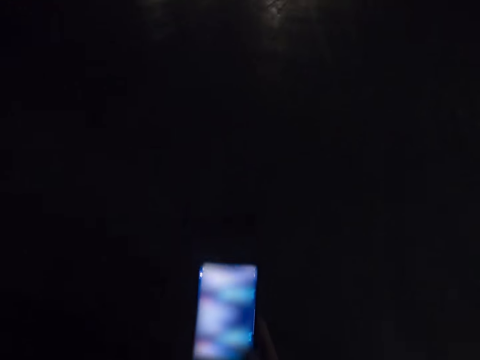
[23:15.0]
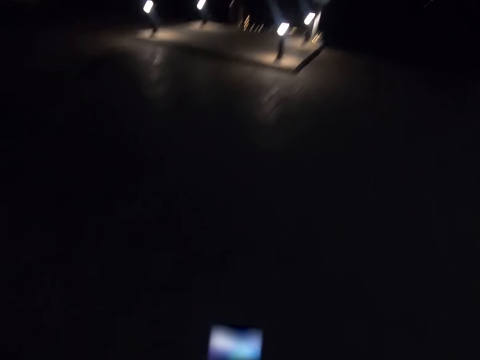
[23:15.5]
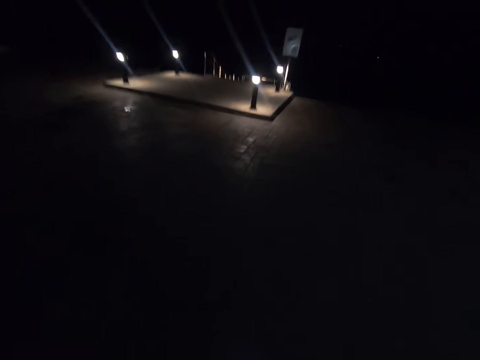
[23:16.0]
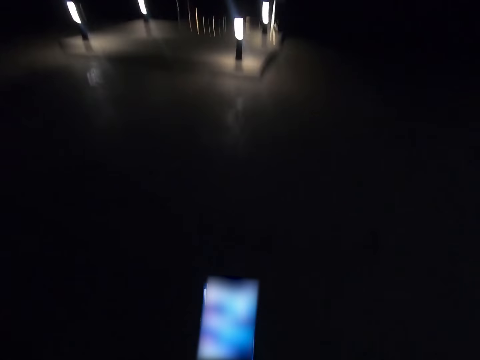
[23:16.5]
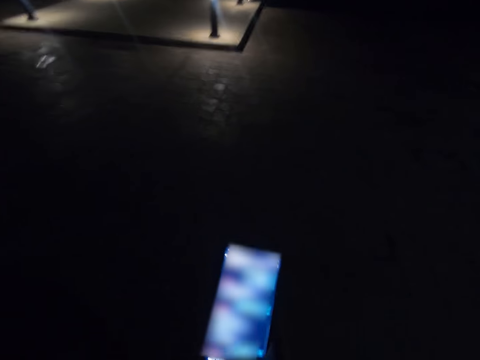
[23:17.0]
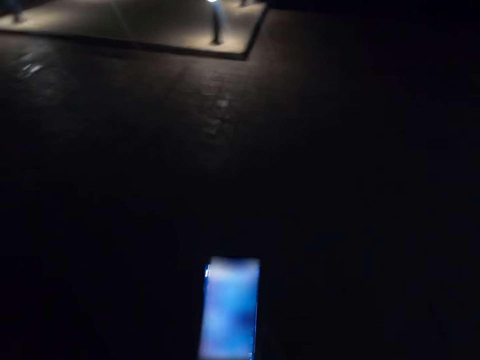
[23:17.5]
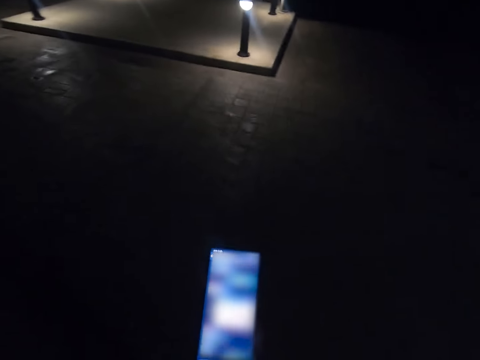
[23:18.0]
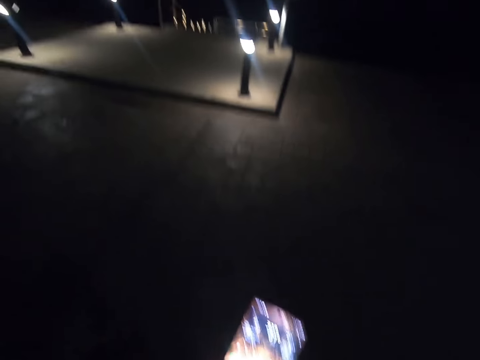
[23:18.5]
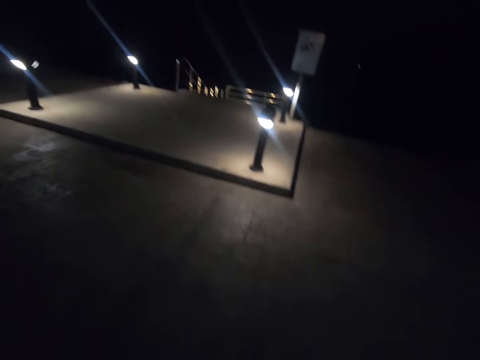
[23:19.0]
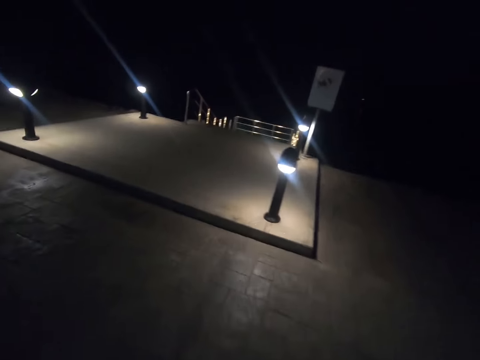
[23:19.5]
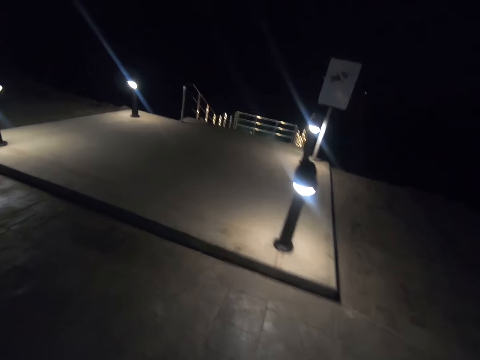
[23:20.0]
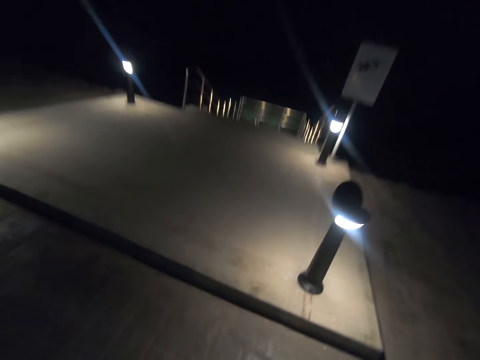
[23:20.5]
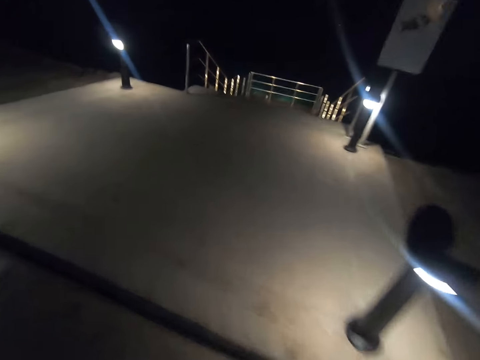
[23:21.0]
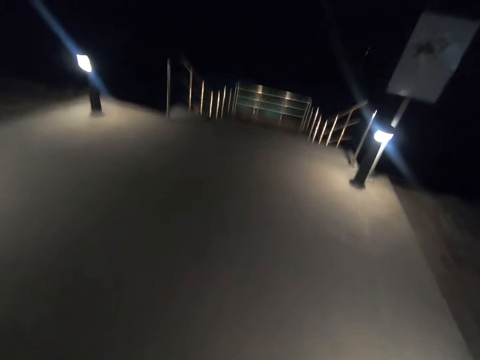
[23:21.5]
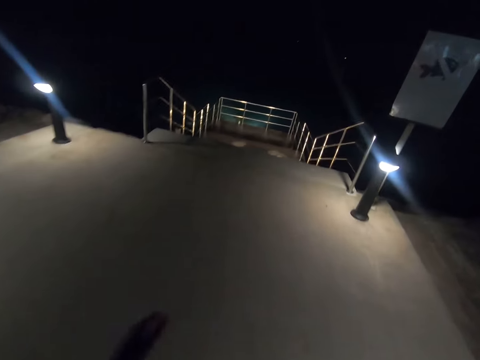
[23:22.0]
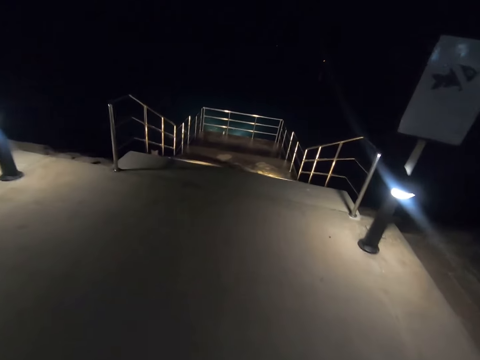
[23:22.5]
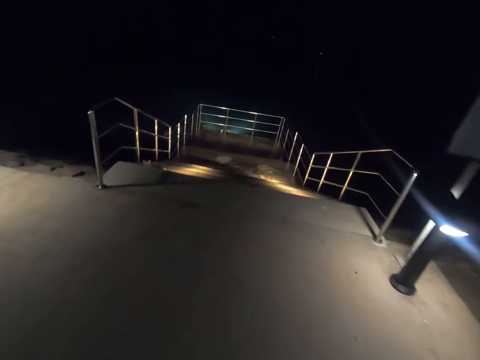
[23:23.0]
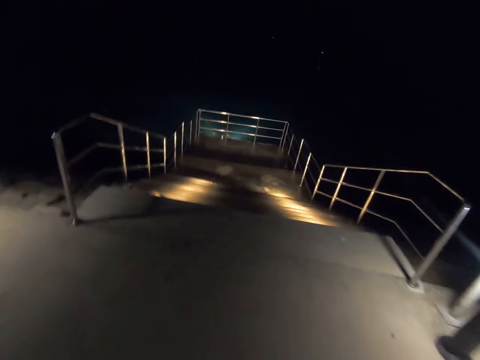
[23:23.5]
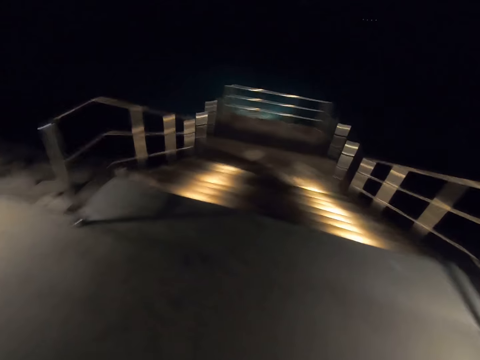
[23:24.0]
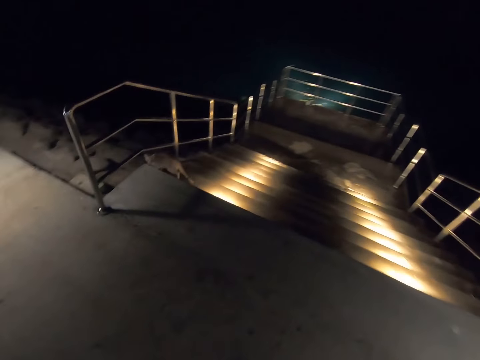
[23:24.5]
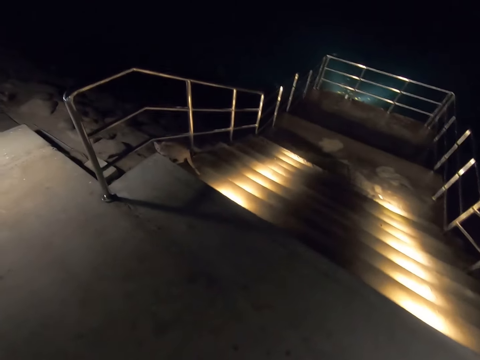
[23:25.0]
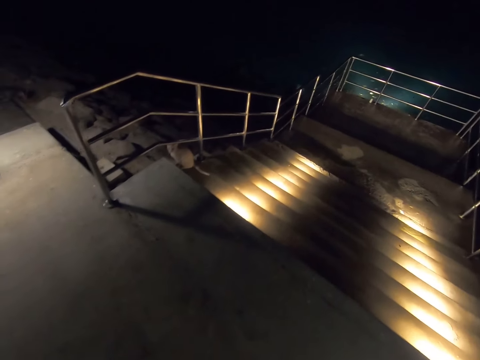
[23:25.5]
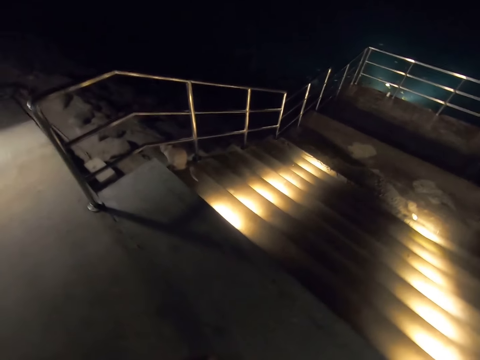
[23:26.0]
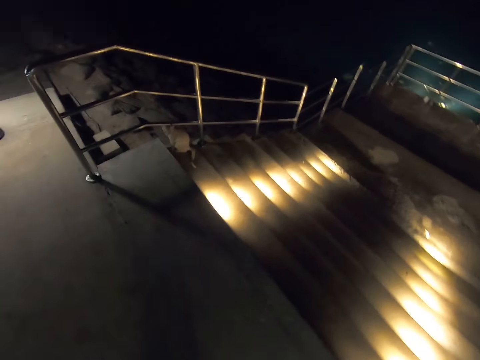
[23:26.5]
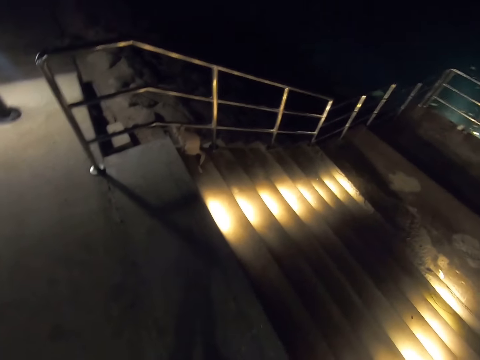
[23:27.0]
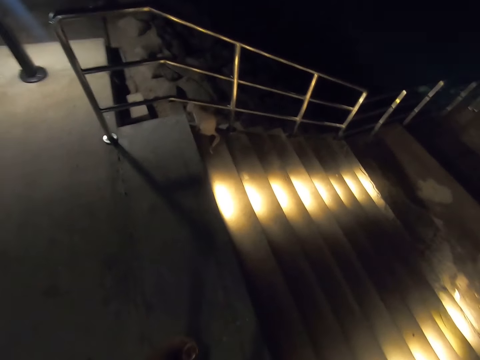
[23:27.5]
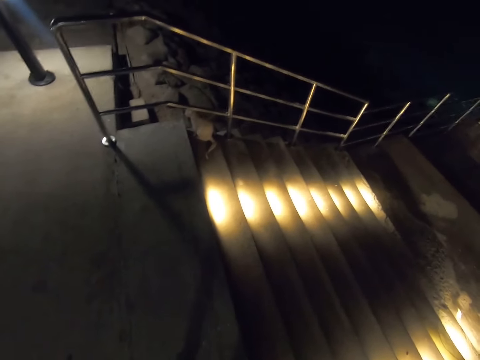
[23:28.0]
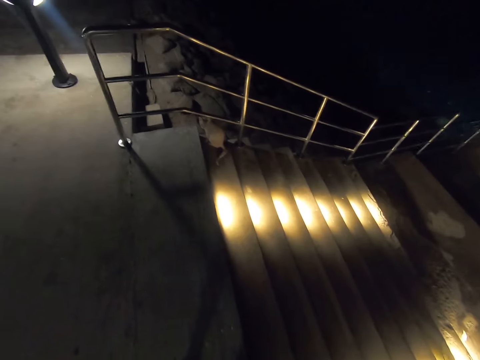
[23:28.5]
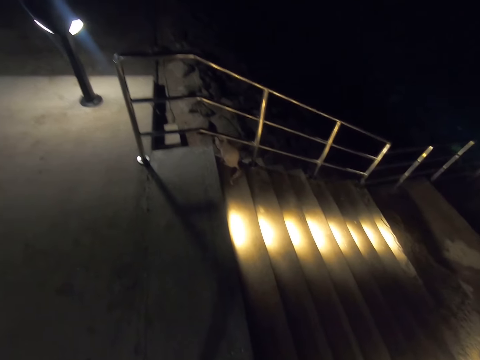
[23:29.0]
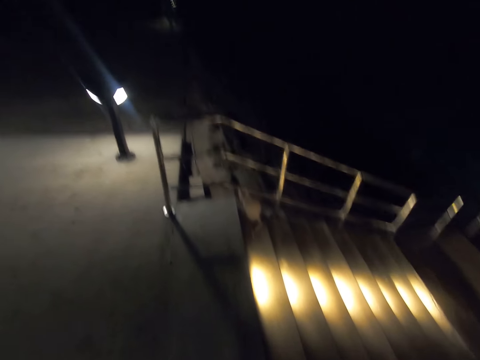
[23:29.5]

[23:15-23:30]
The camera wearer walks along the street. They stop to watch a cat.

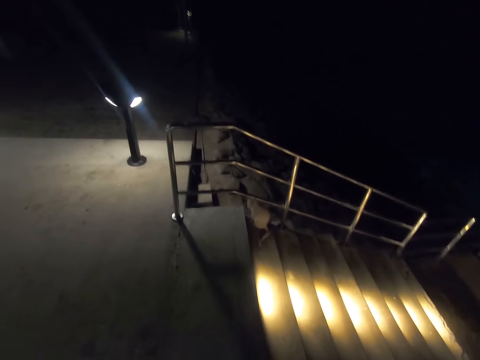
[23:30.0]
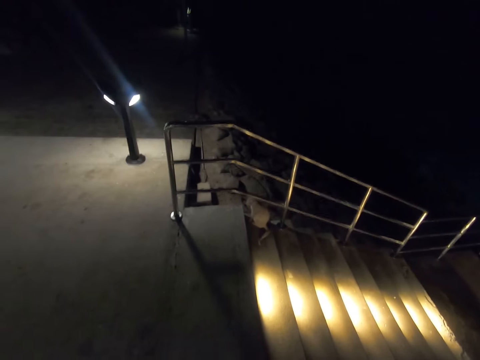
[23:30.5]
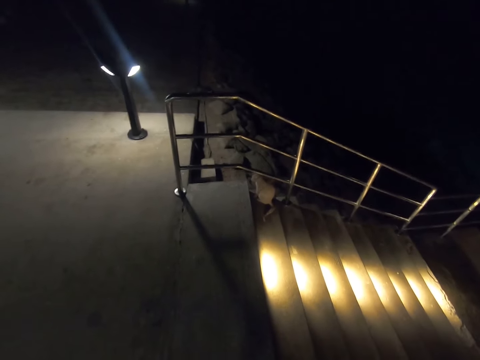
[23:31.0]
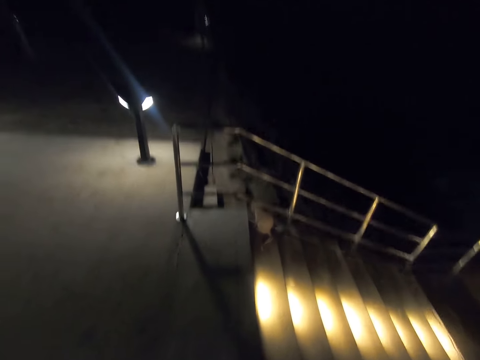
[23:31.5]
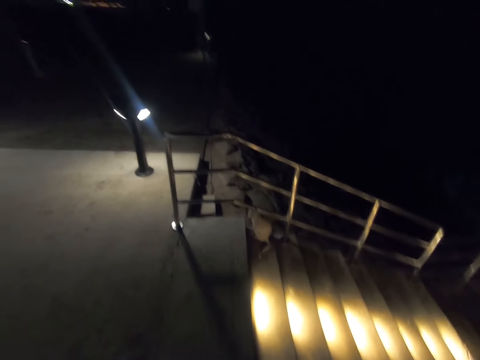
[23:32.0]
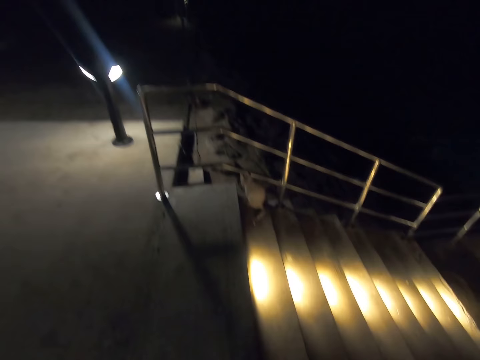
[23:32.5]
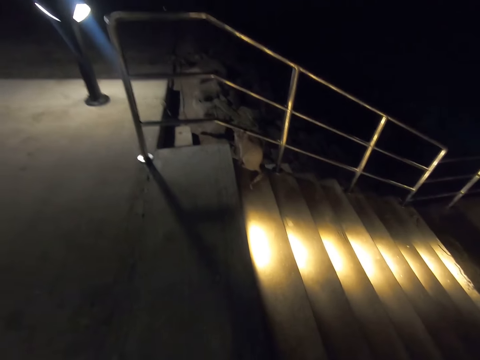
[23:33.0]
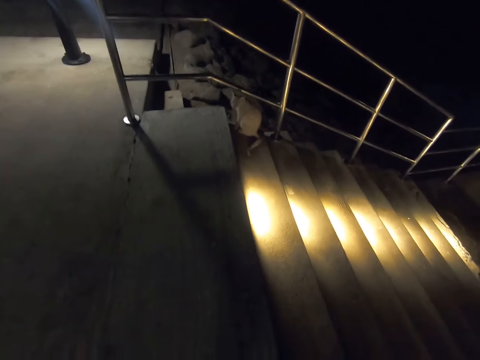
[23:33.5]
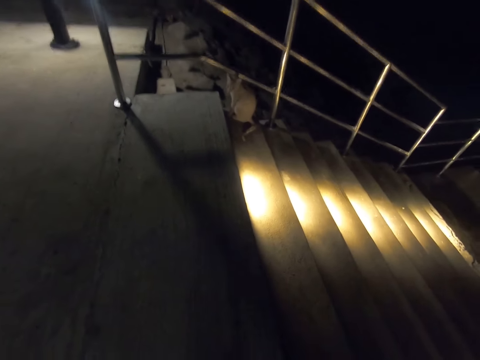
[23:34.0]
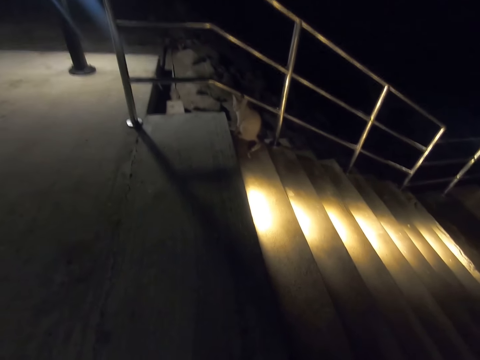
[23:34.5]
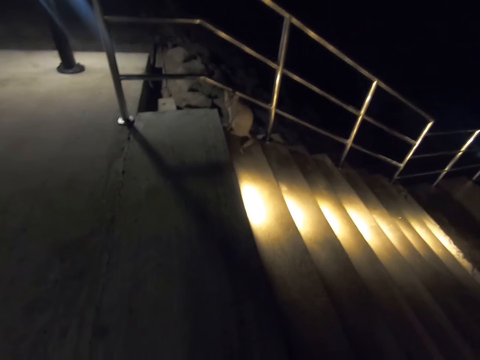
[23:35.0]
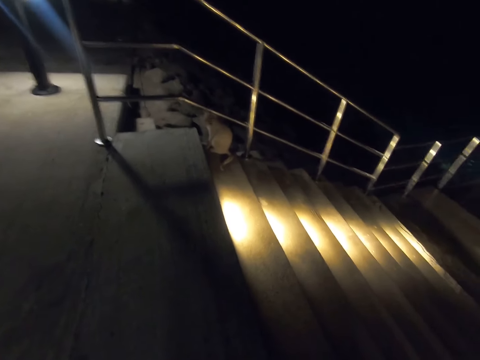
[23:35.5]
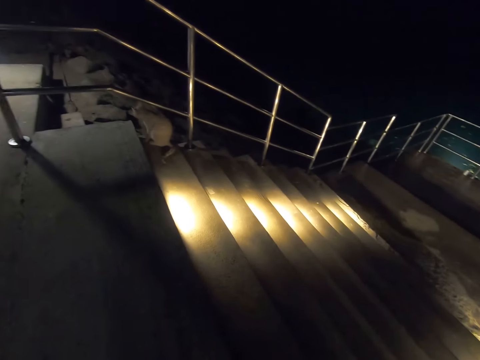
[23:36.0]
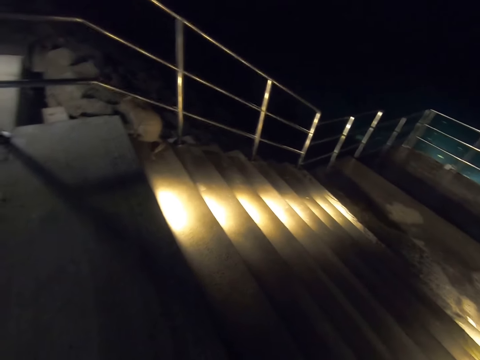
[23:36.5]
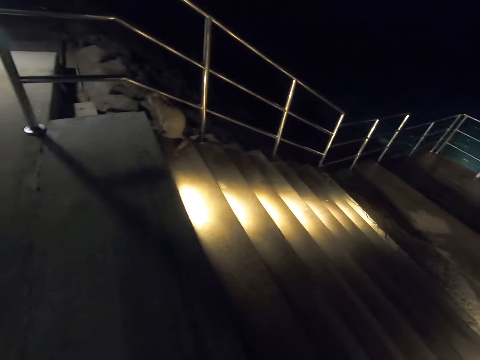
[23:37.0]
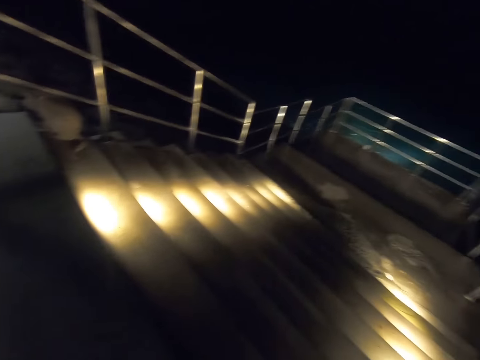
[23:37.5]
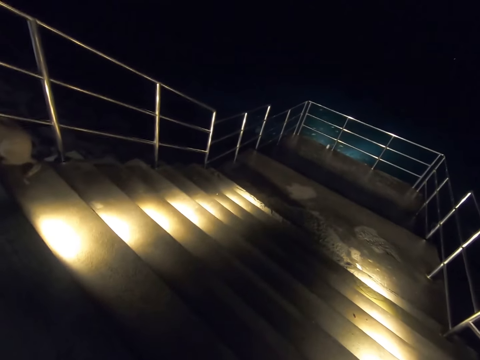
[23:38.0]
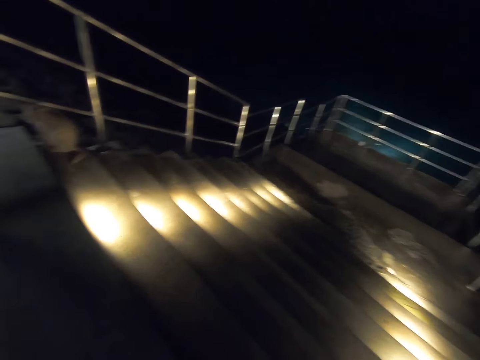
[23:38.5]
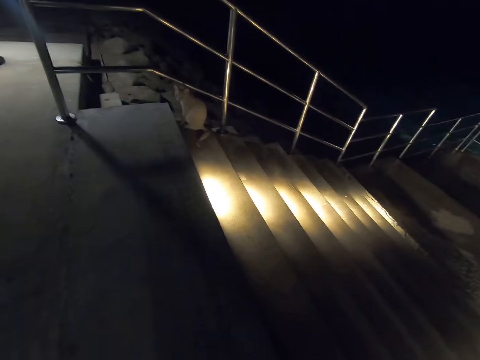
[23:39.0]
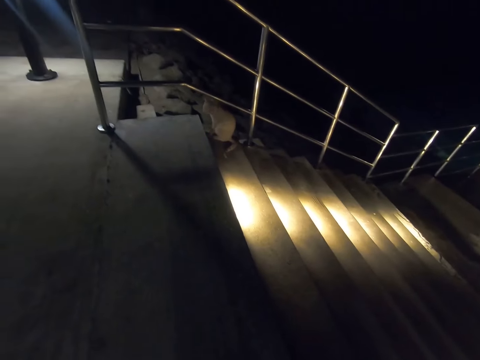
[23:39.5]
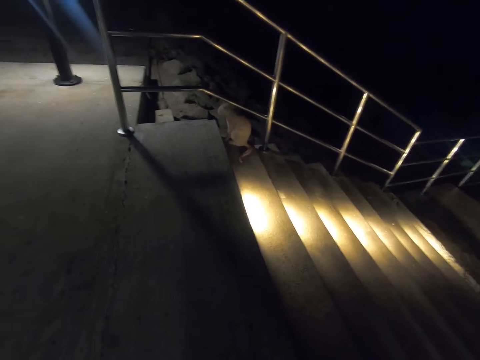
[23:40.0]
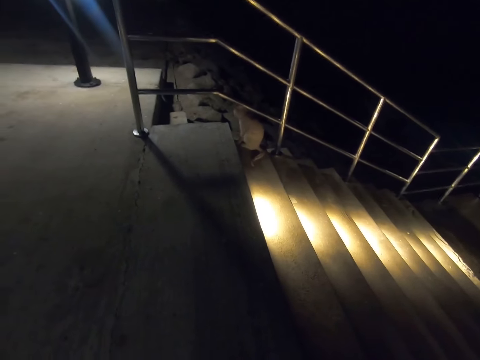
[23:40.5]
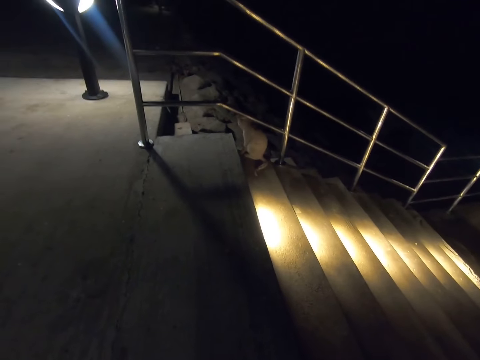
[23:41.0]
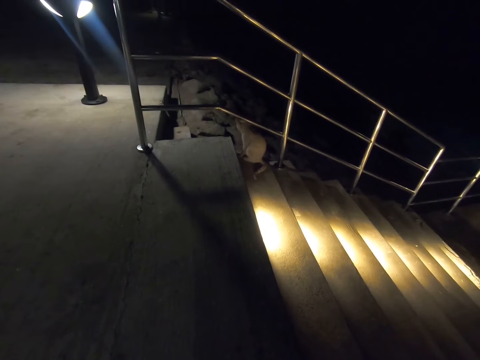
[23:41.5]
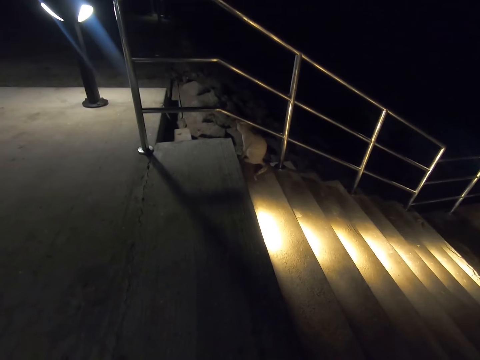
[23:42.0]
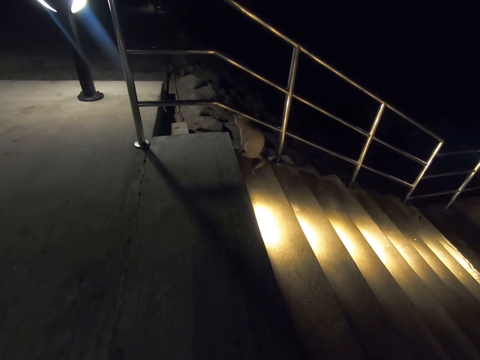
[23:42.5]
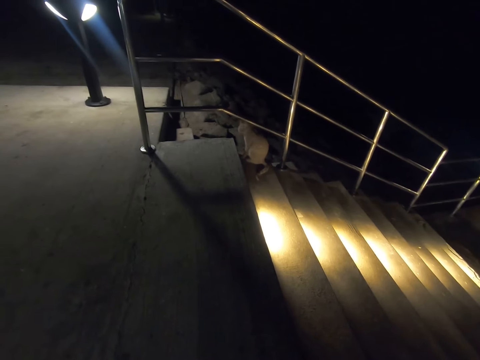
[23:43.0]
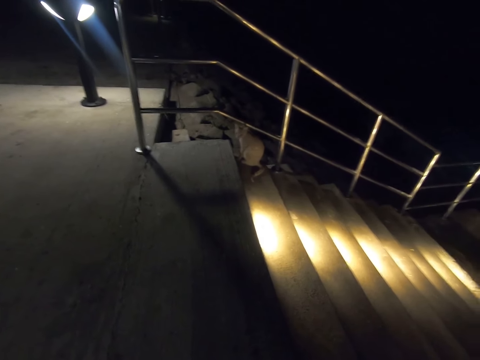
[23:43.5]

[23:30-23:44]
The camera wearer looks around.
